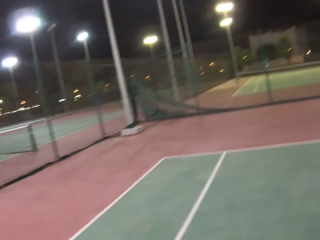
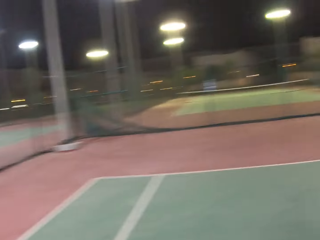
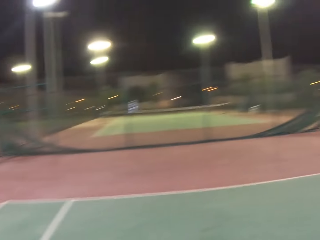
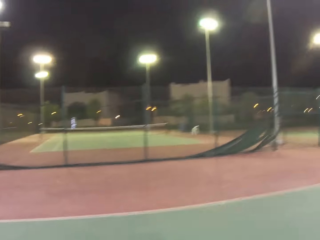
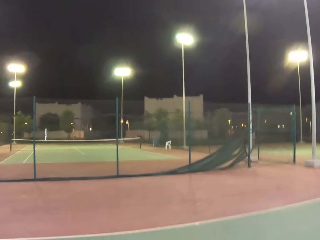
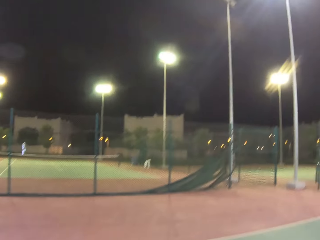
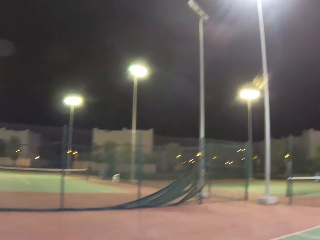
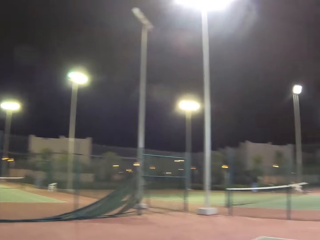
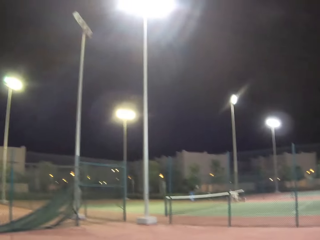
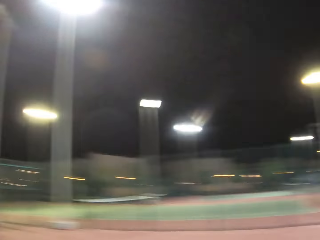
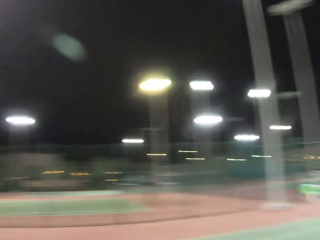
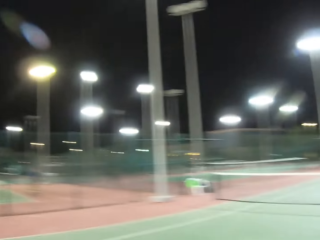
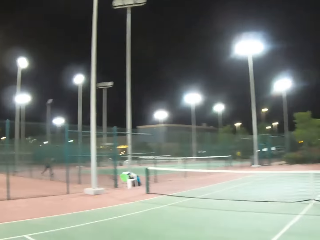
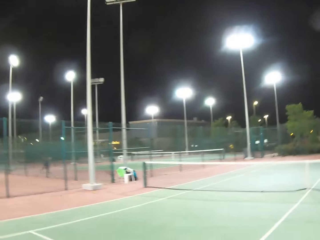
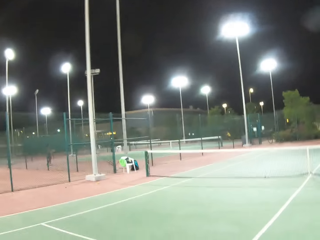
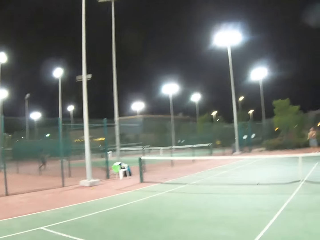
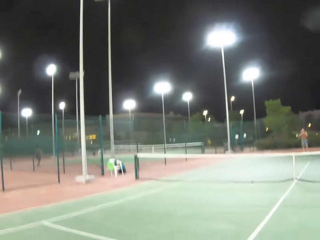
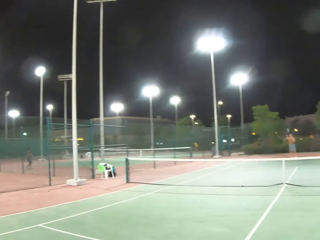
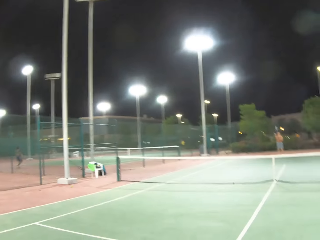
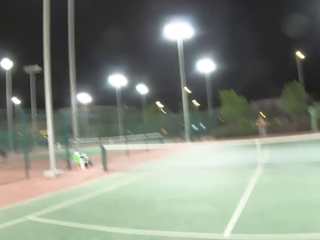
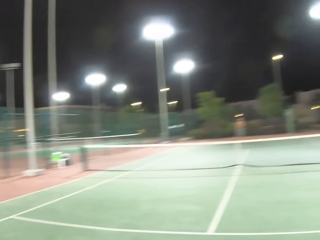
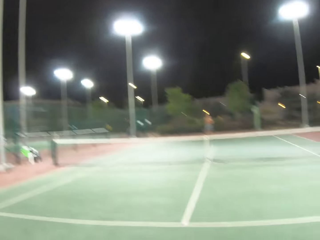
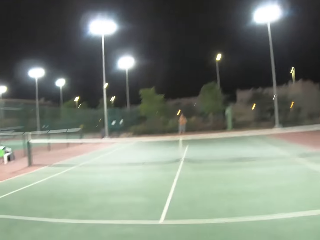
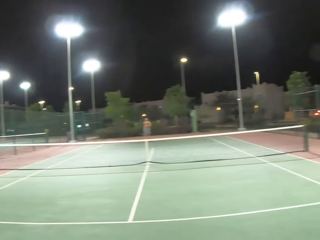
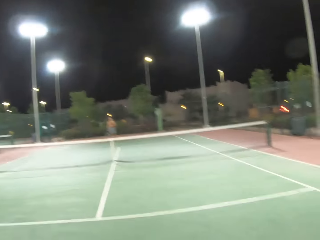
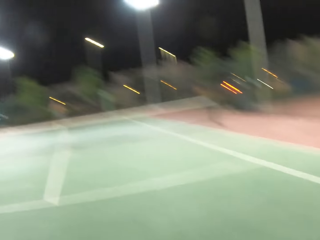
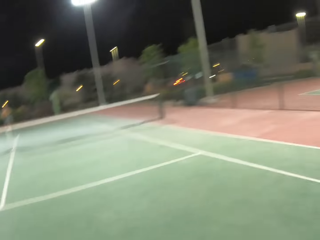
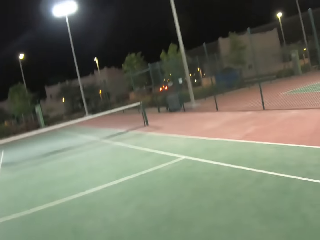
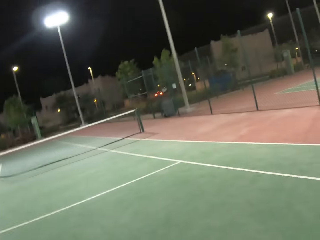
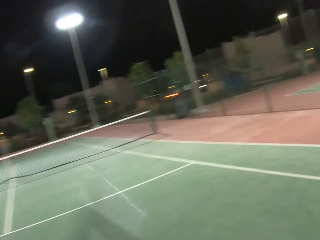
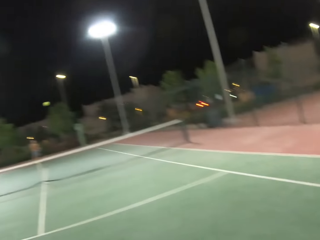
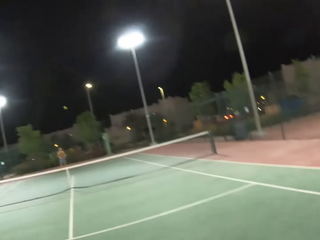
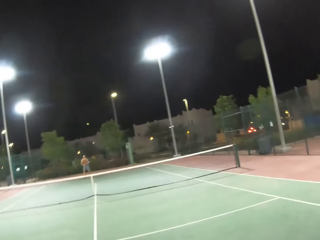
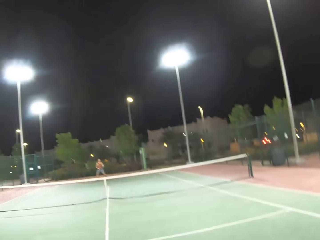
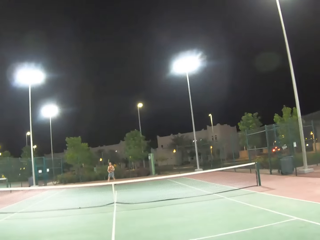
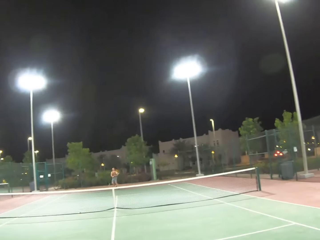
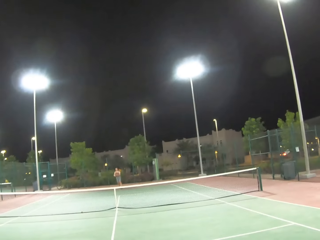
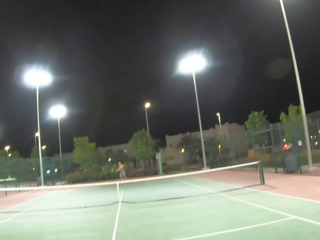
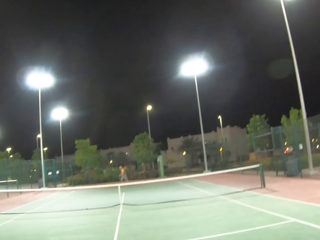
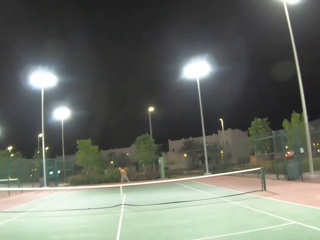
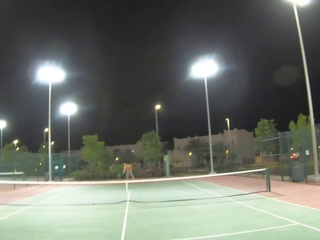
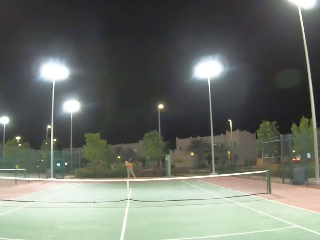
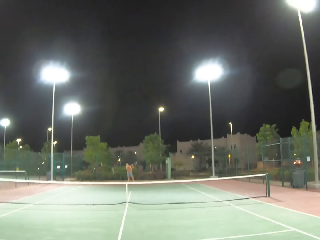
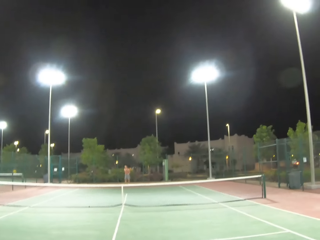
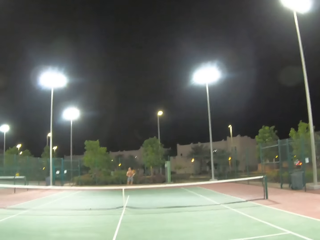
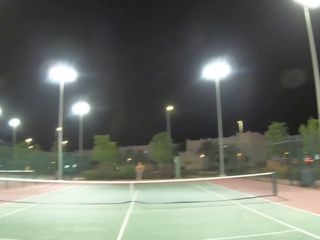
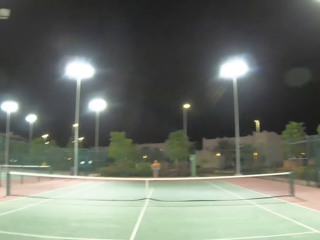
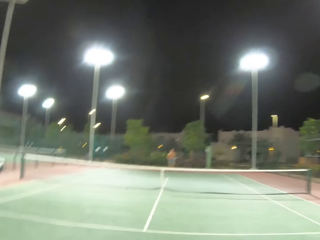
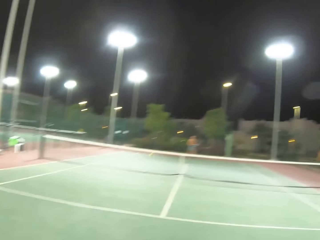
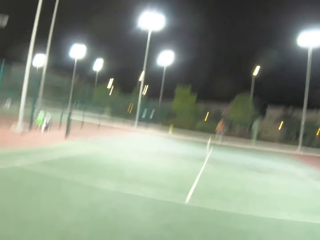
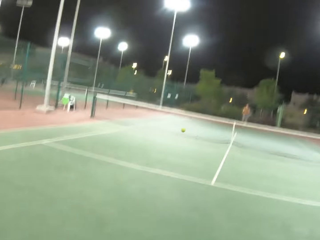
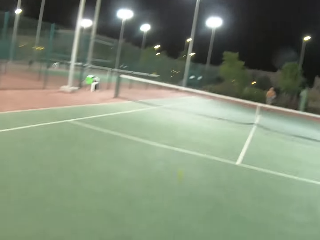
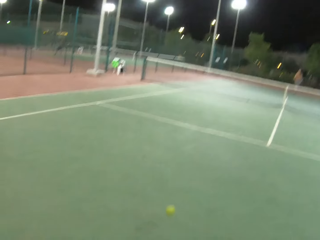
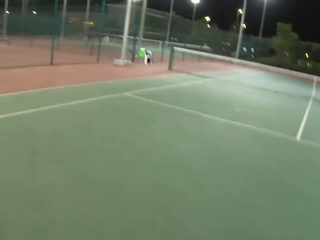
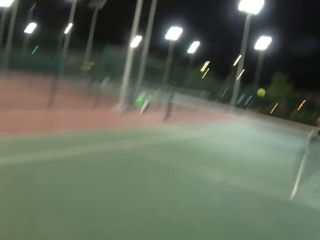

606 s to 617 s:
The camera wearer serves a tennis ball in the court. They kick the ball. A man kicks the ball. The man plays tennis with the camera wearer.

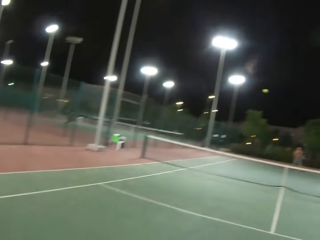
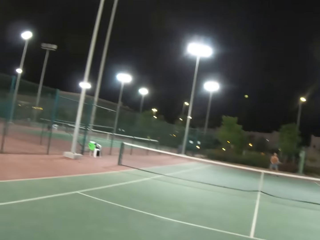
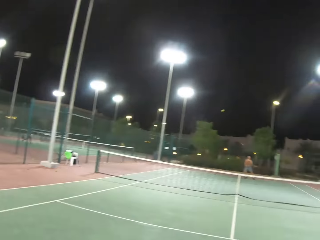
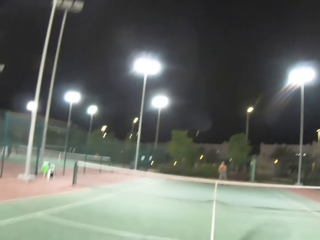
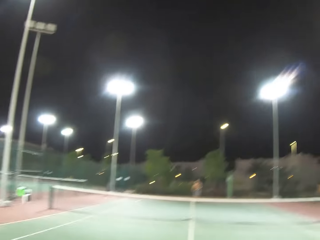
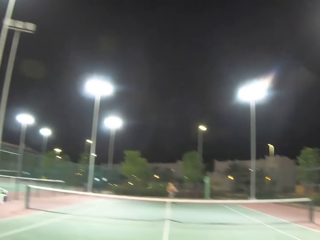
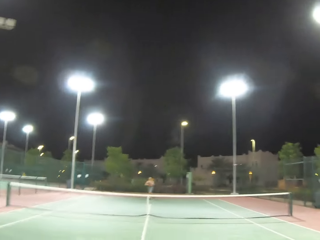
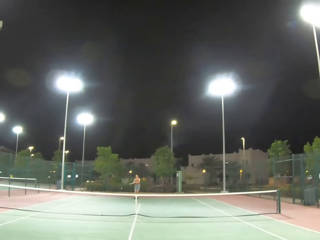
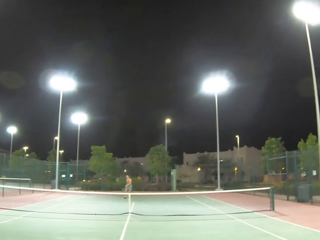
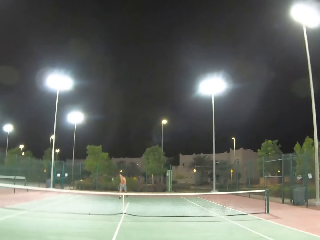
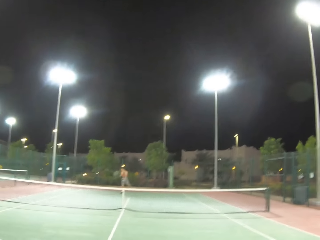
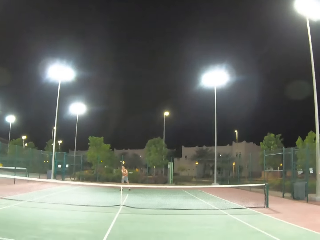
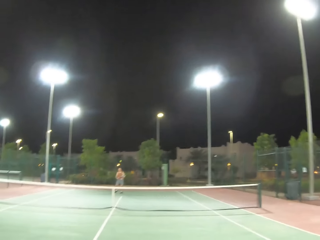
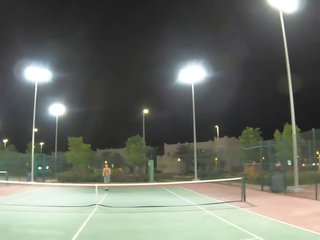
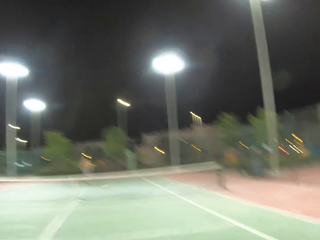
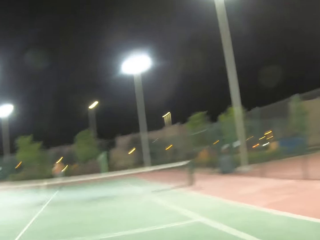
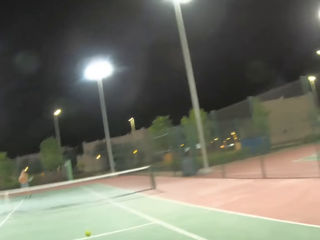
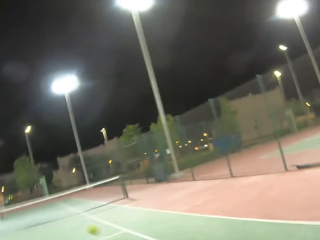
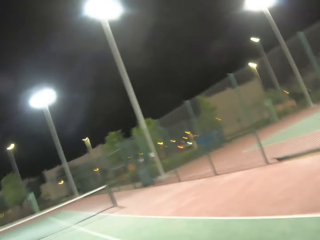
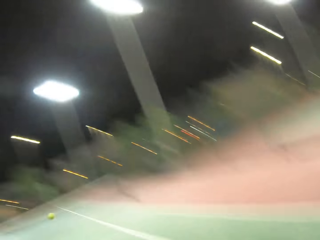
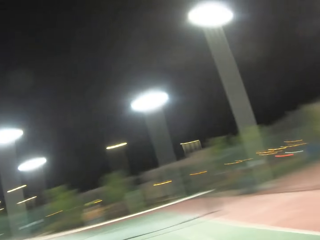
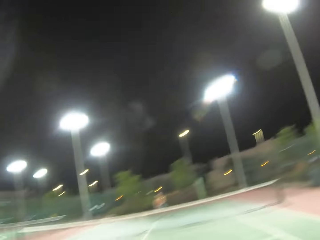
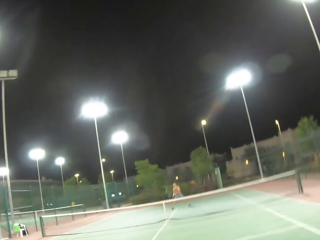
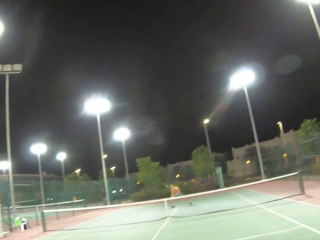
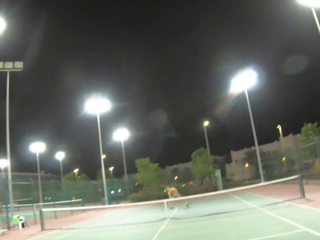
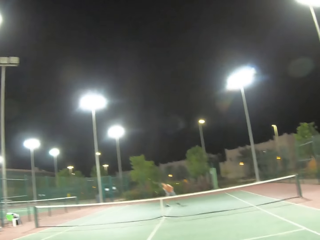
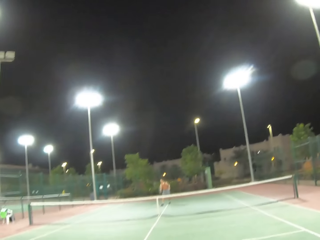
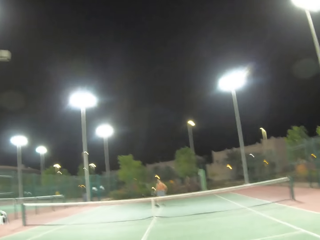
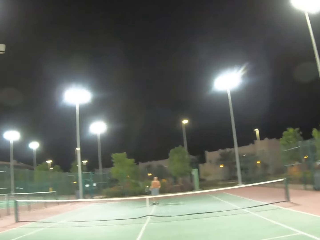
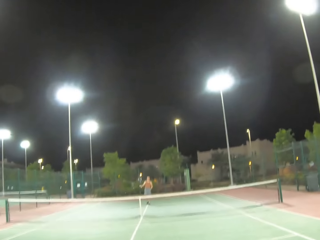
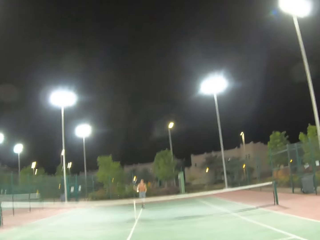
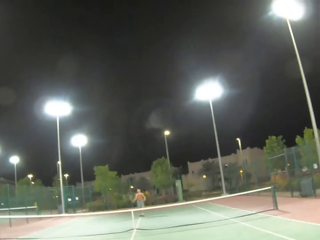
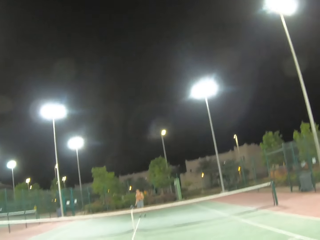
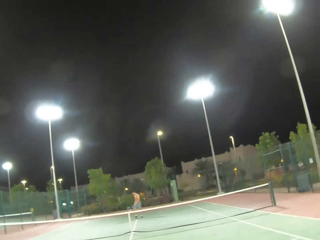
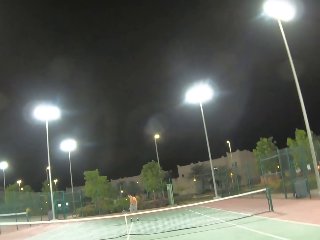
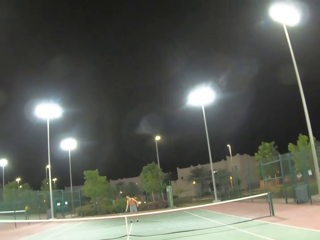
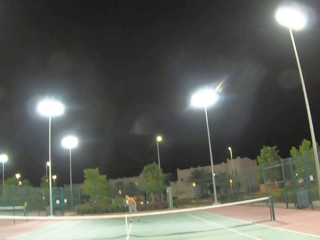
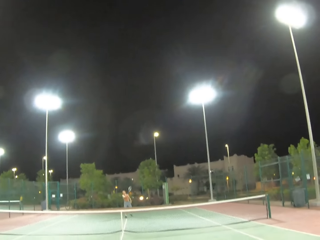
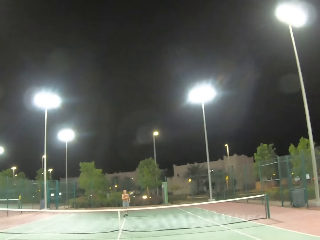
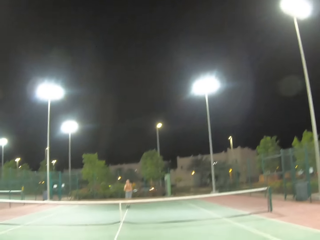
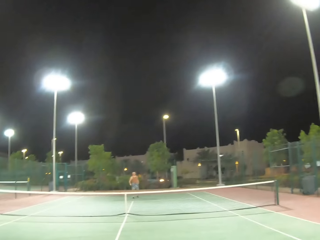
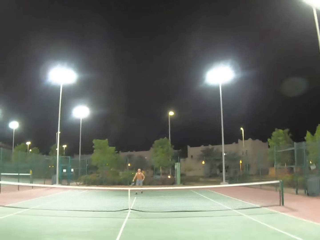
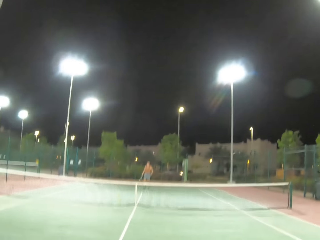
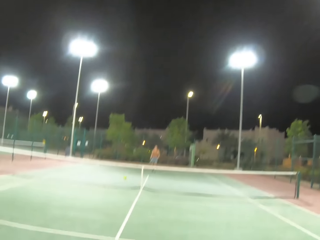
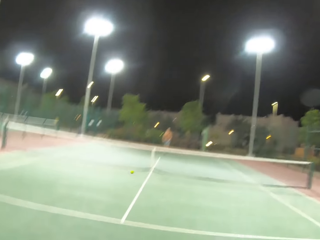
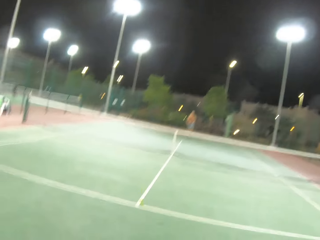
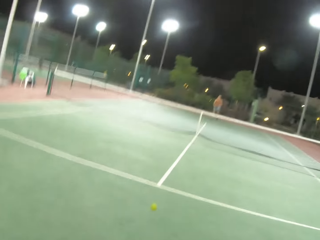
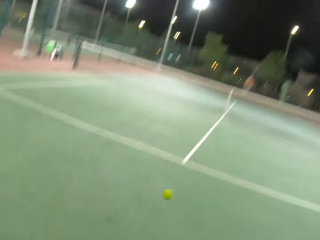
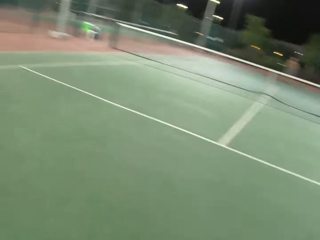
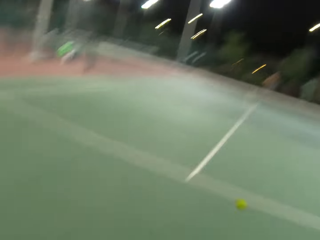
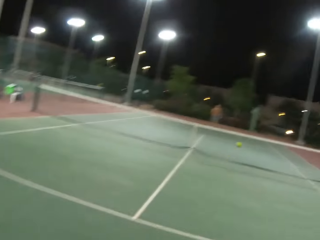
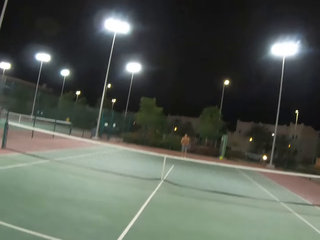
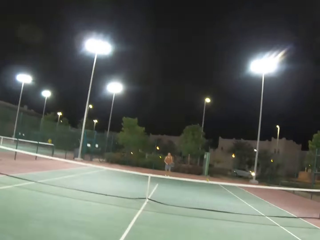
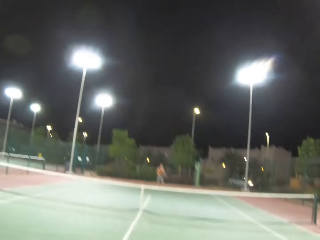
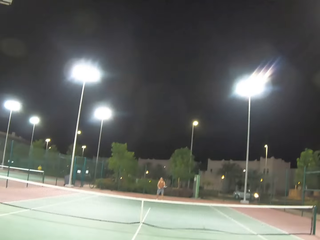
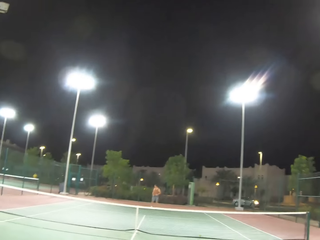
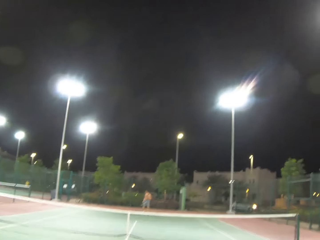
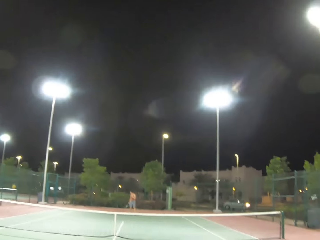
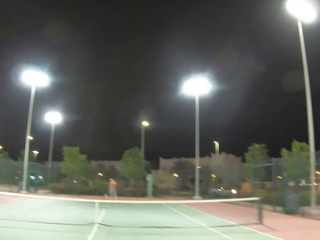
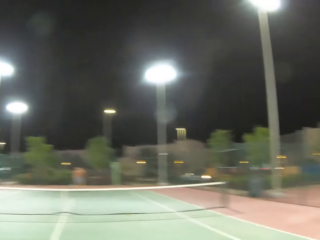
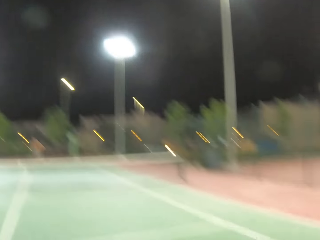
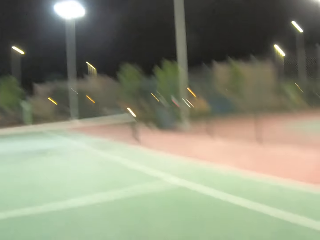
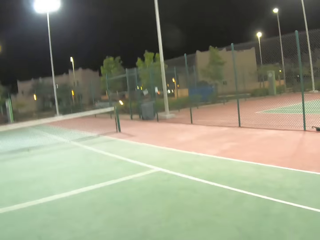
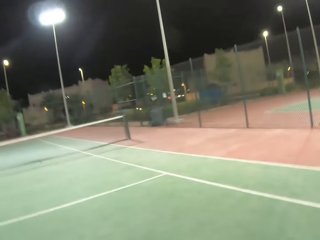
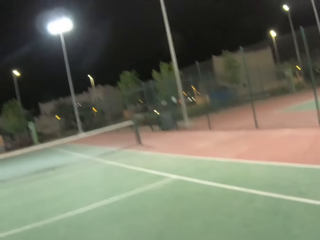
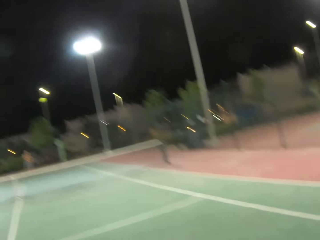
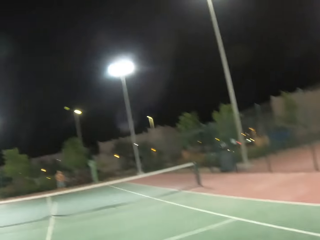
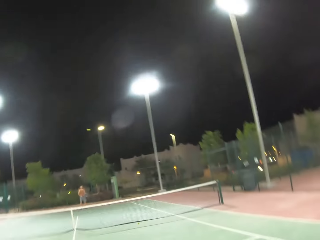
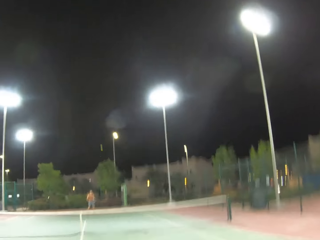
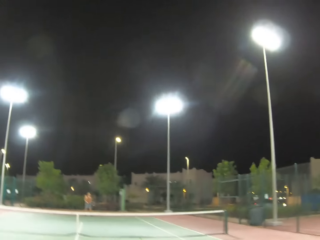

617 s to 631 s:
The camera wearer kicks the ball. A man kicks the ball. The camera wearer kicks the ball. They play tennis with the man. The man kicks the ball. The camera wearer kicks the ball.
